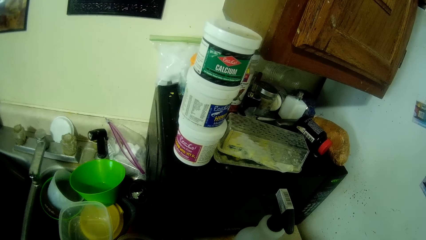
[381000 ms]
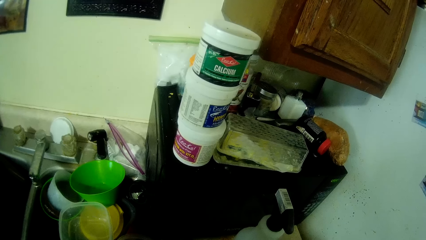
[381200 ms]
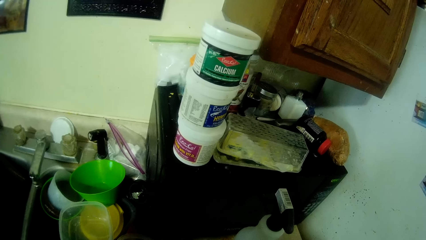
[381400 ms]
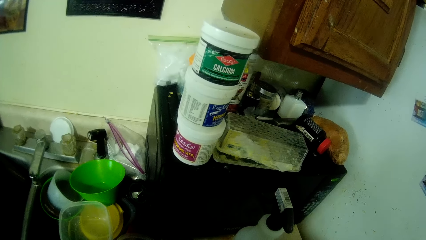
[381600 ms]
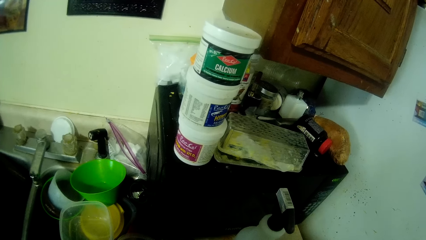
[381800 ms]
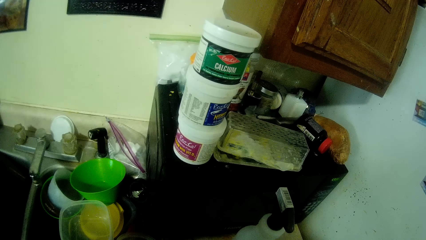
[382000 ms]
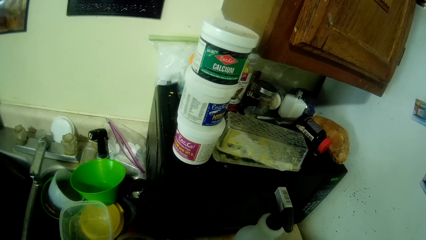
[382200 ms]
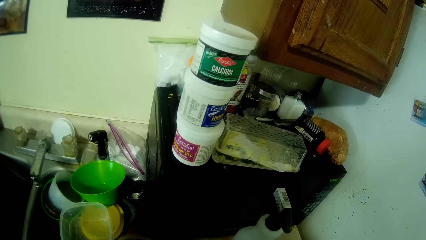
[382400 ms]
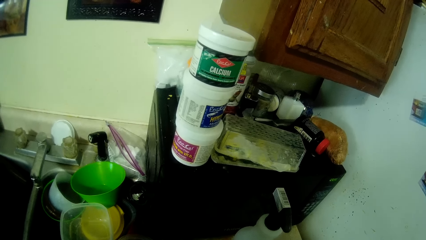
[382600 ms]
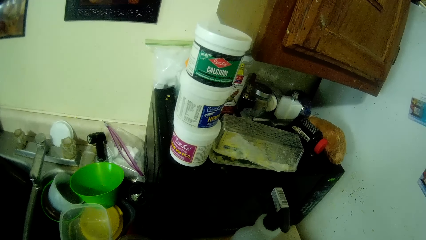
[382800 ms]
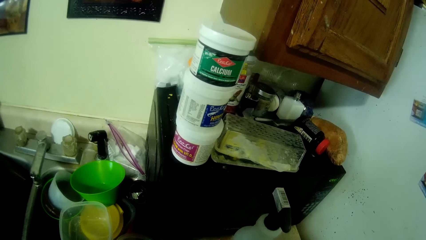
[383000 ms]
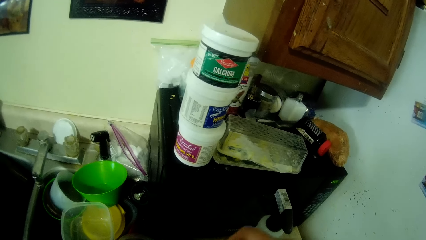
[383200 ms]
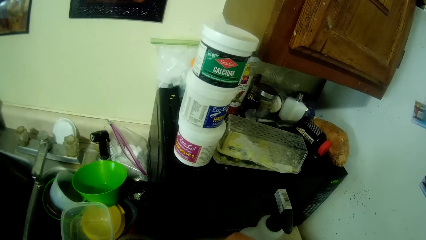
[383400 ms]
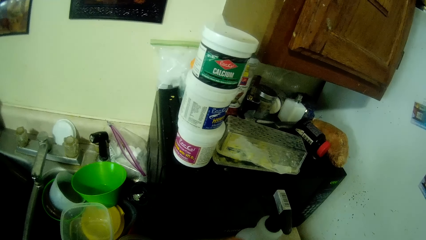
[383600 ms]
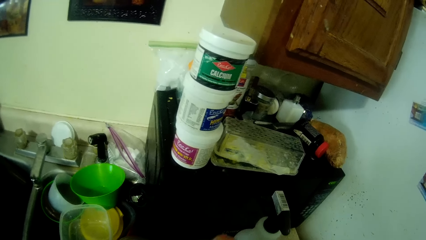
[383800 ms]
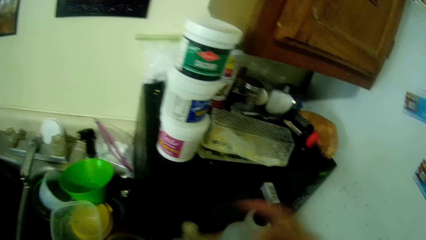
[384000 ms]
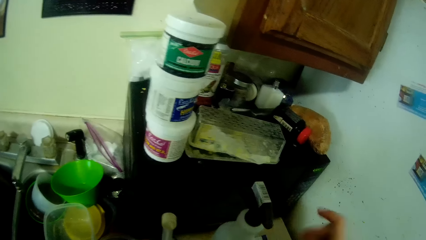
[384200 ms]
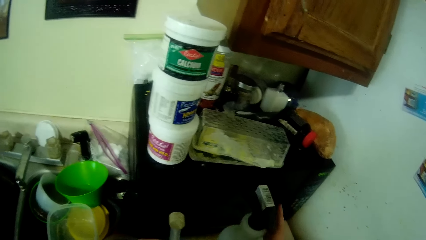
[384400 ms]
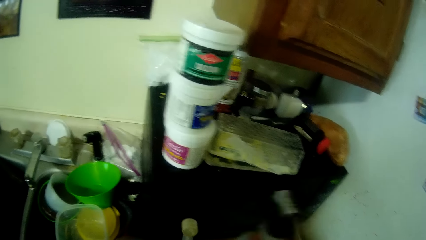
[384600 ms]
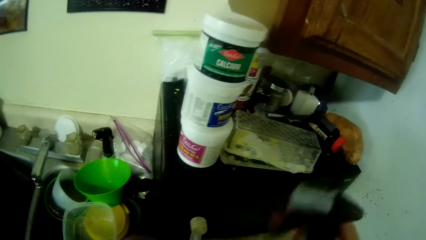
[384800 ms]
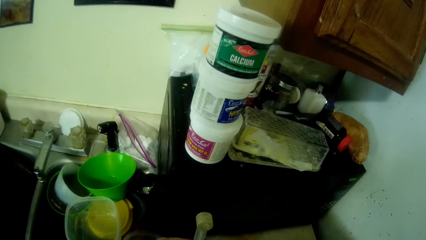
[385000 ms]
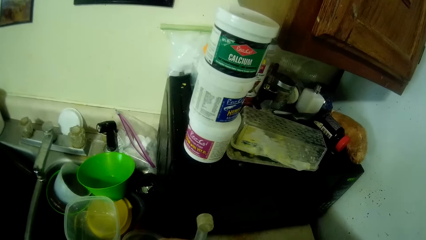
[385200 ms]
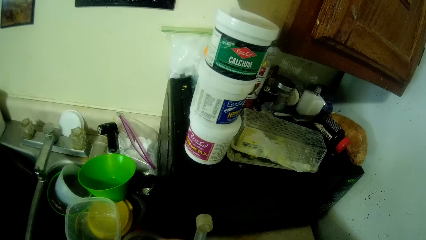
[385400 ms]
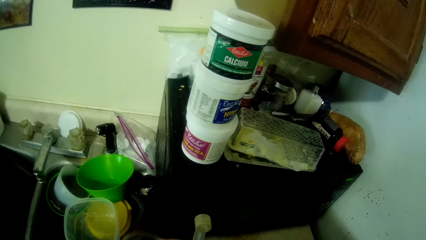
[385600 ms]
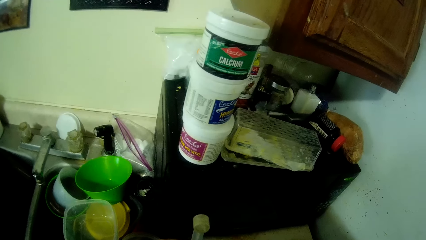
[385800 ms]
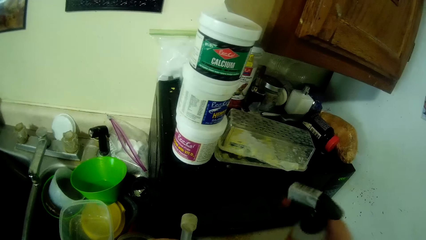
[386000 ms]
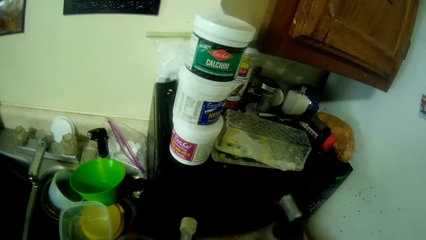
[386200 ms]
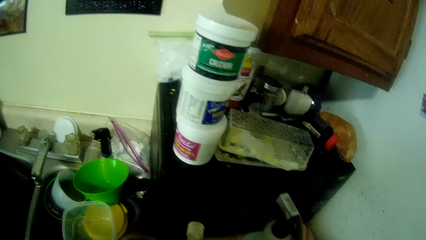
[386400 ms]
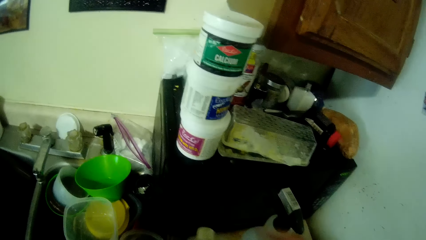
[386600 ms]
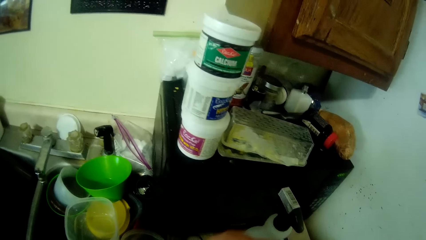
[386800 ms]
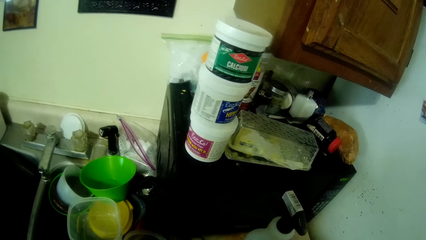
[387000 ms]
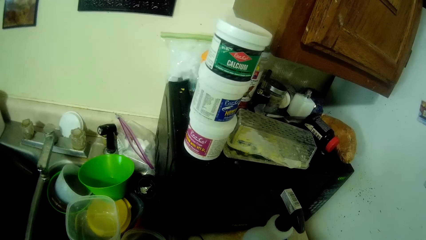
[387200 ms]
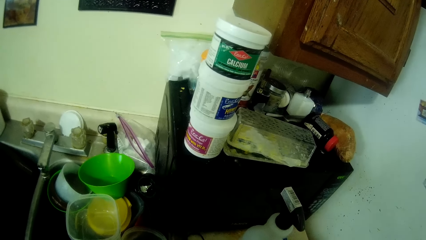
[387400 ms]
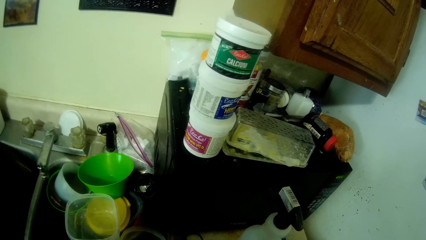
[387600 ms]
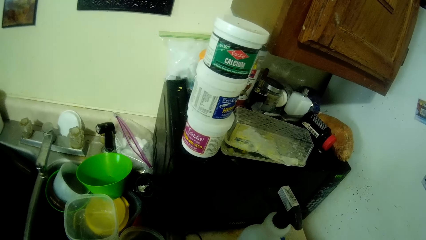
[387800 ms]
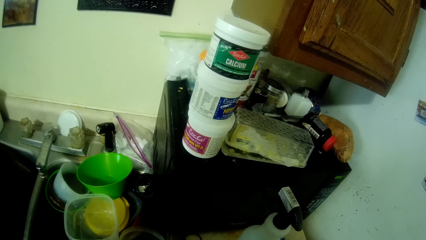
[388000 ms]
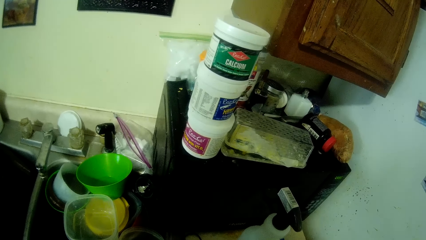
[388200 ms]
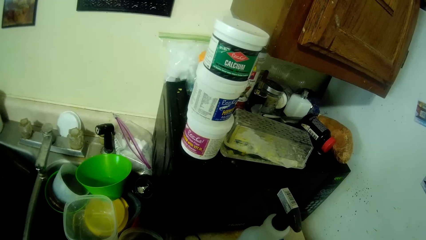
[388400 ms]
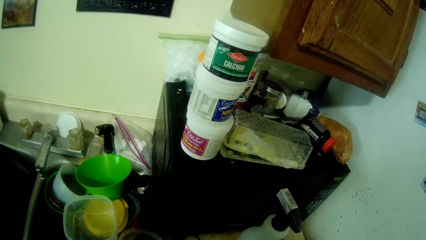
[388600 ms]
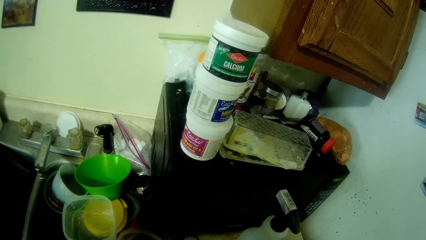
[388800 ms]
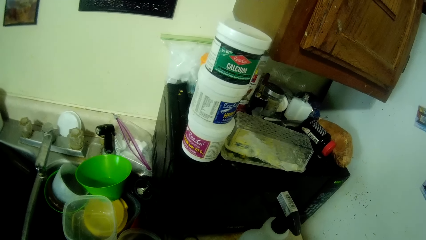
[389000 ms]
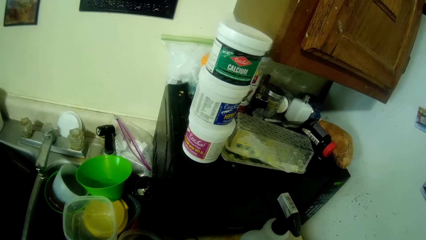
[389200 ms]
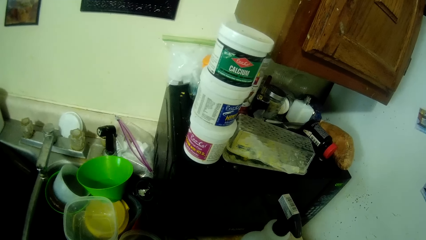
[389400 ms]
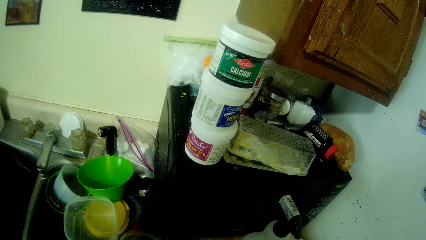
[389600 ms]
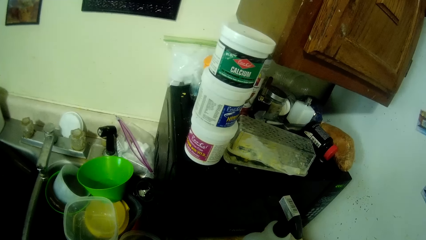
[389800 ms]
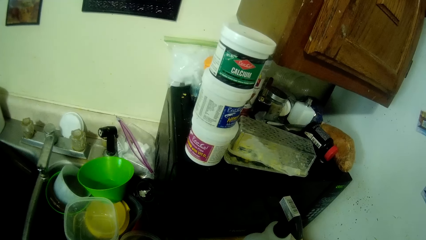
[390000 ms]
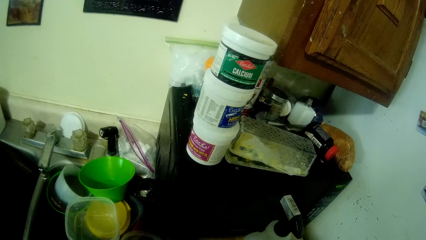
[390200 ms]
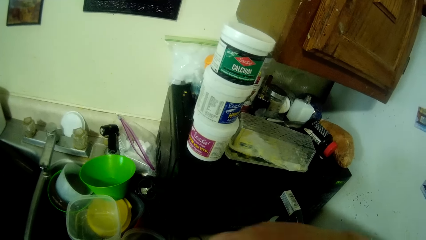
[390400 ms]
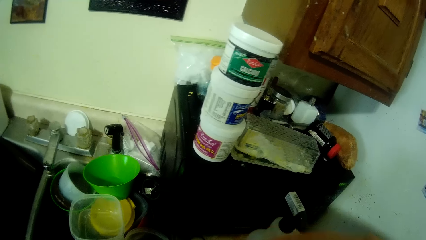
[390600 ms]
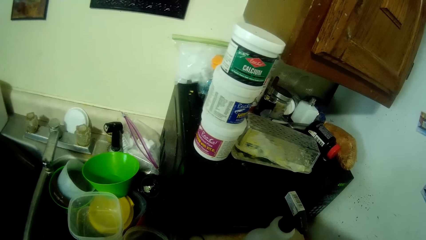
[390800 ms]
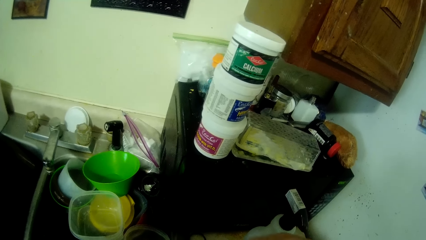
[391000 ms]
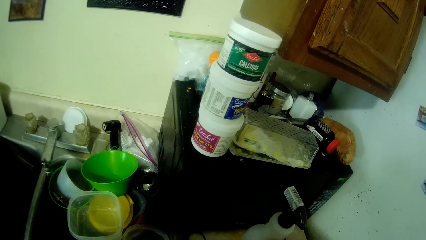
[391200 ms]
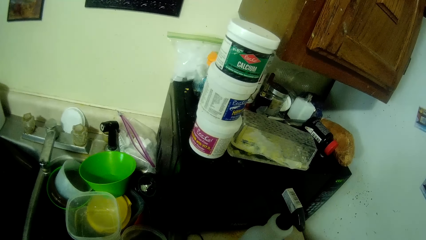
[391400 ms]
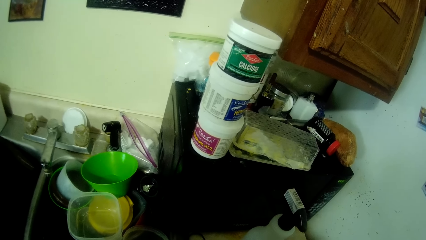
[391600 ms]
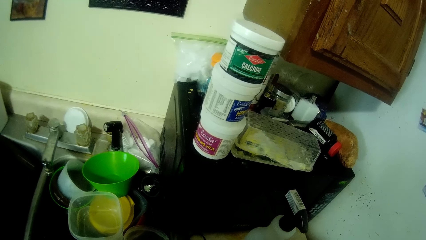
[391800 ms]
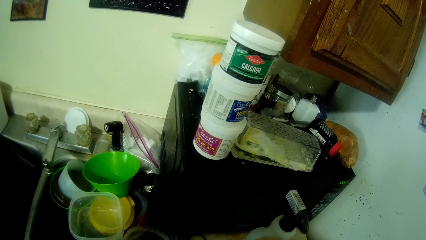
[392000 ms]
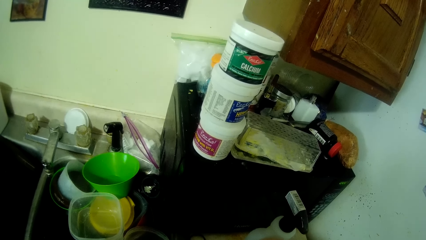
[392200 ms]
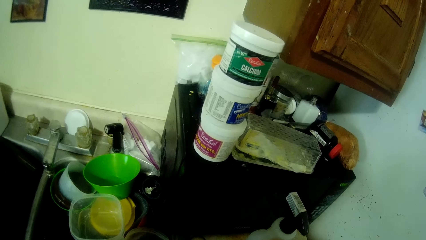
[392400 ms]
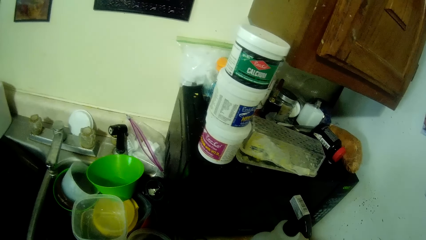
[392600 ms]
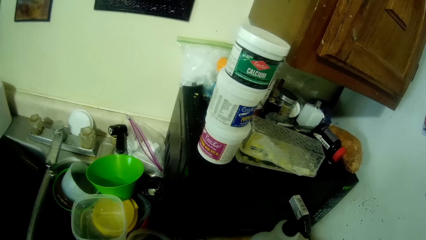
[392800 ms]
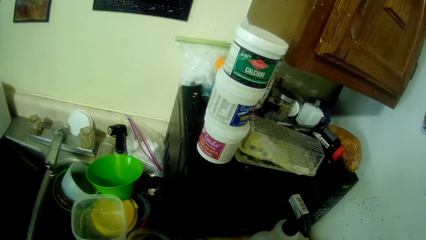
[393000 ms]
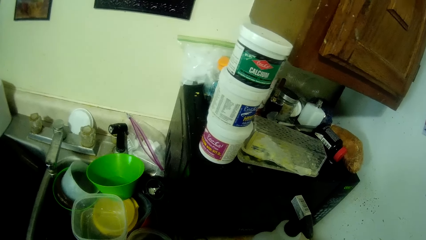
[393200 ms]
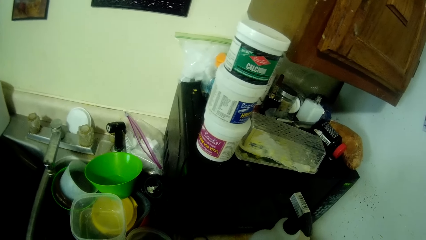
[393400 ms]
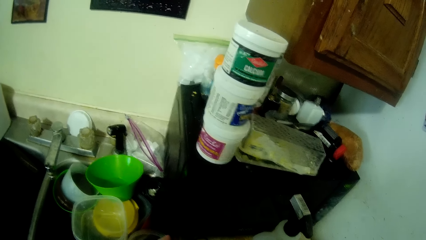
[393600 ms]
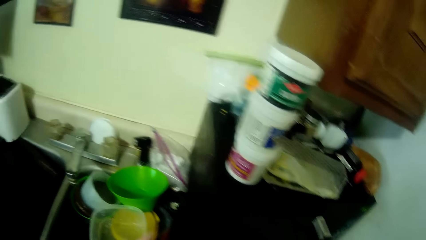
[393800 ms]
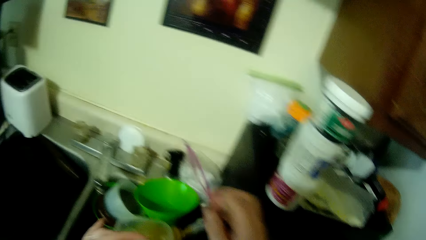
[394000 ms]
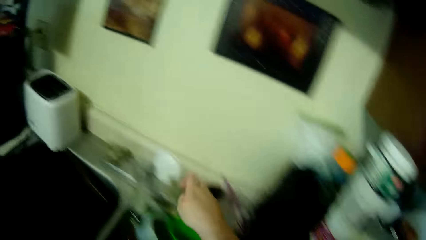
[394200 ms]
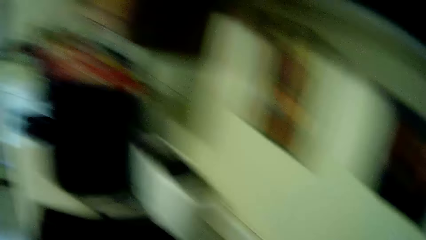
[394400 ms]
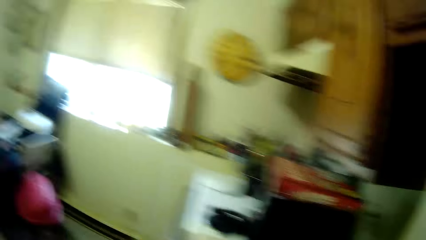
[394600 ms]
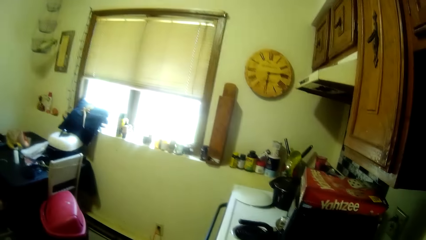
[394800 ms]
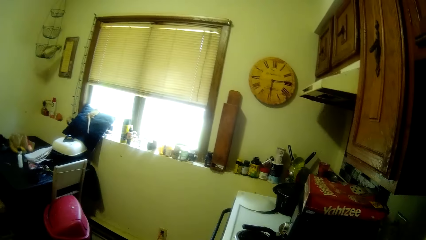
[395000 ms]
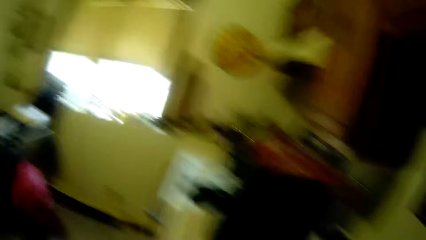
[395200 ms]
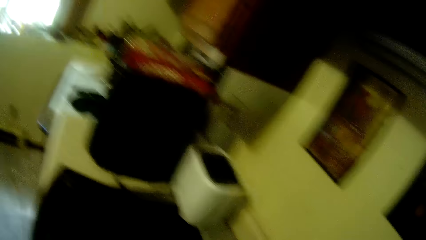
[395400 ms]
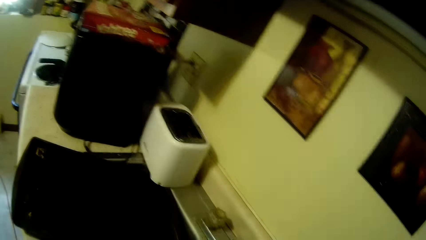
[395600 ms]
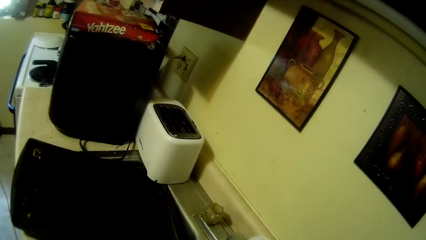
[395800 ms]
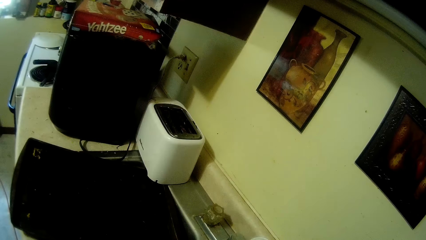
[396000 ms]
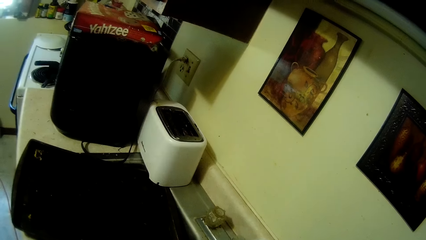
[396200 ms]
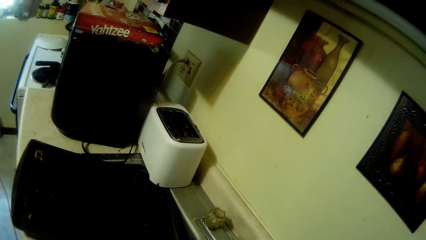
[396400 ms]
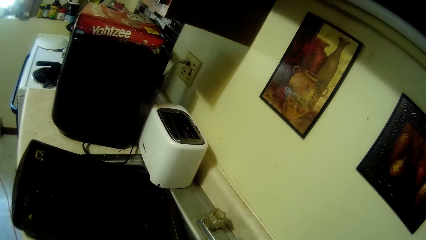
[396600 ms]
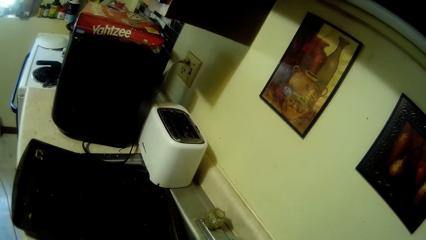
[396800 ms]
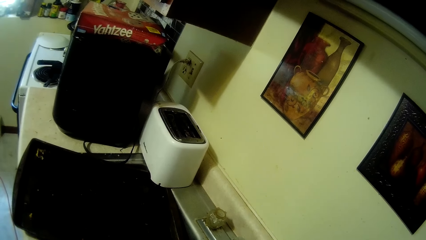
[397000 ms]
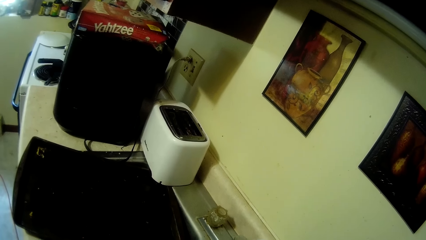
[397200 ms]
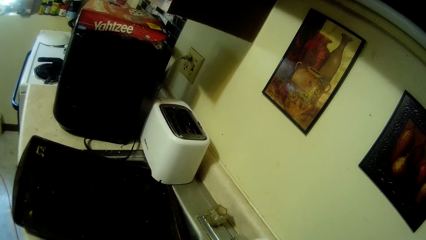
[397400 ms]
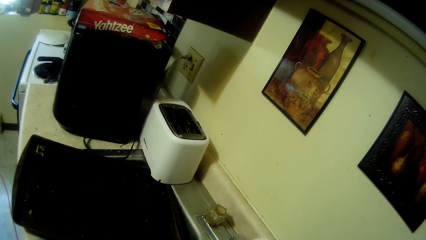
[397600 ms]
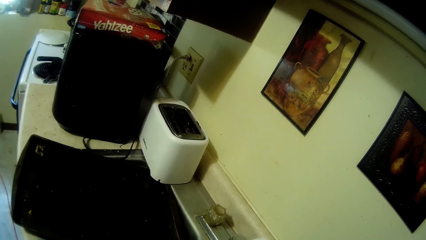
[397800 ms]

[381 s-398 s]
The camera wearer opens the bottle in her left hand with her right hand. They pick up the spray bottle on the kitchen cabinet with his right hand. They spray into the bottle in his left hand with the spray bottle in his right hand. They place the spray bottle on the kitchen cabinet with his right hand. They close the bottle in her left hand with her right hand. They shake the bottle with his hands. They drop a plastic container in a sink with her right hand. They look around the house.
